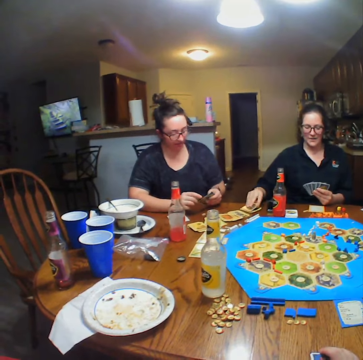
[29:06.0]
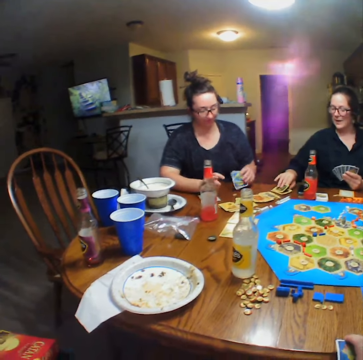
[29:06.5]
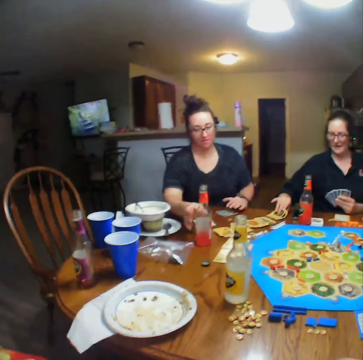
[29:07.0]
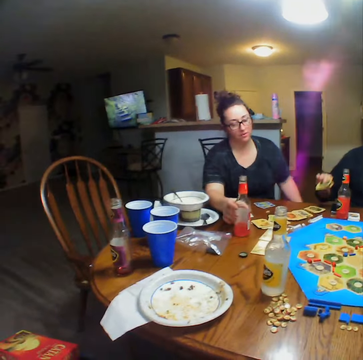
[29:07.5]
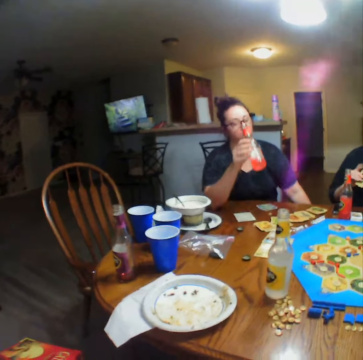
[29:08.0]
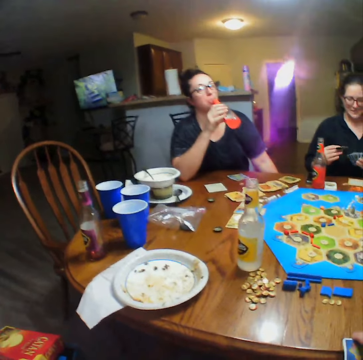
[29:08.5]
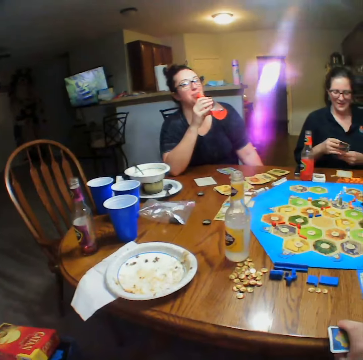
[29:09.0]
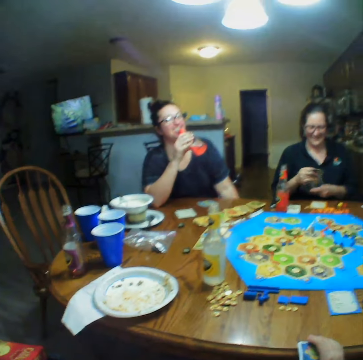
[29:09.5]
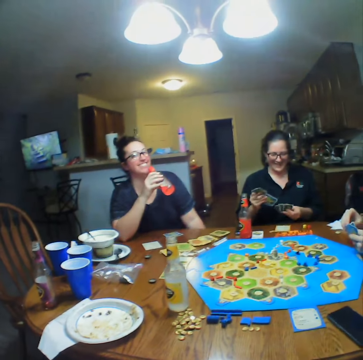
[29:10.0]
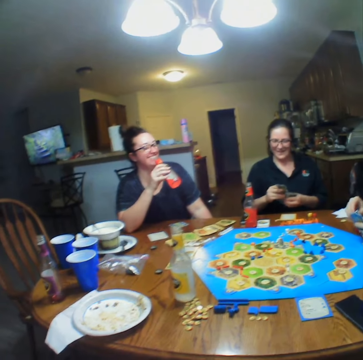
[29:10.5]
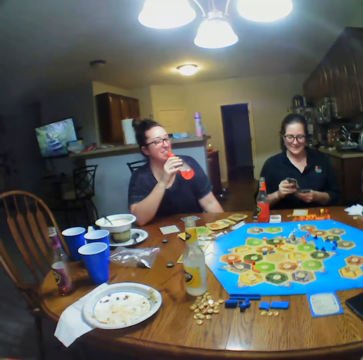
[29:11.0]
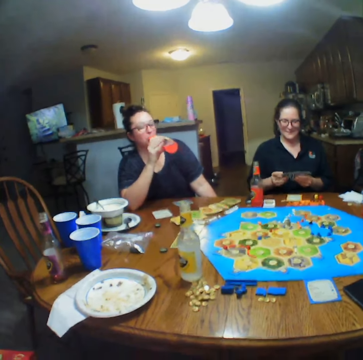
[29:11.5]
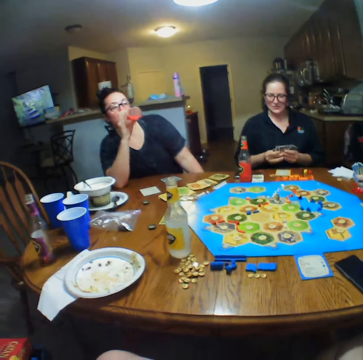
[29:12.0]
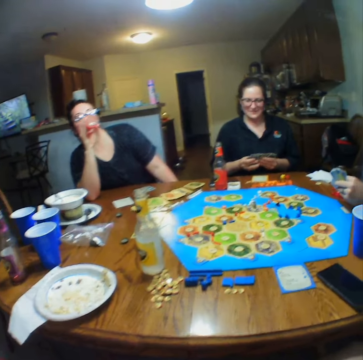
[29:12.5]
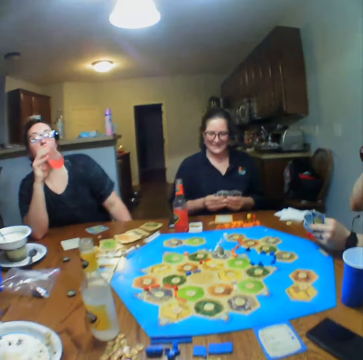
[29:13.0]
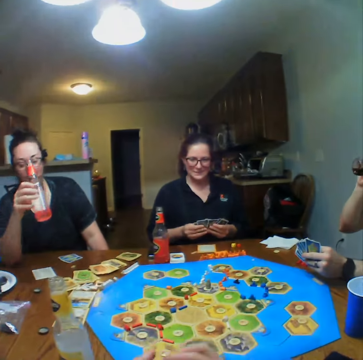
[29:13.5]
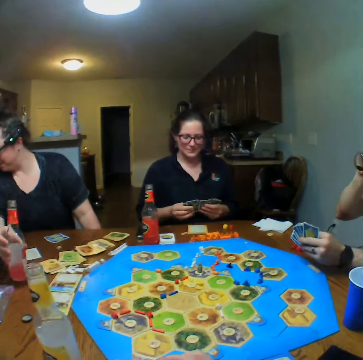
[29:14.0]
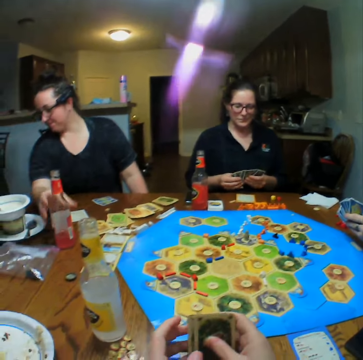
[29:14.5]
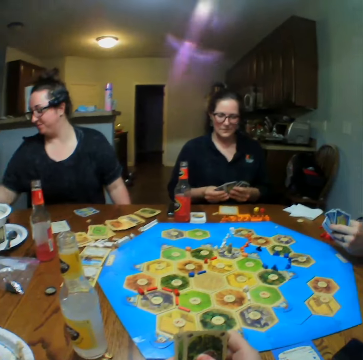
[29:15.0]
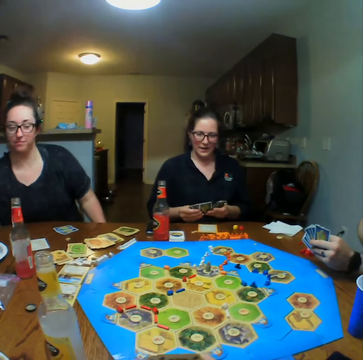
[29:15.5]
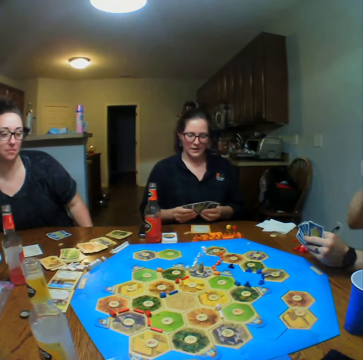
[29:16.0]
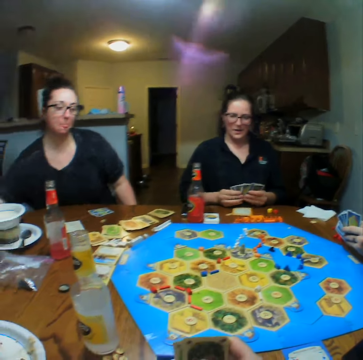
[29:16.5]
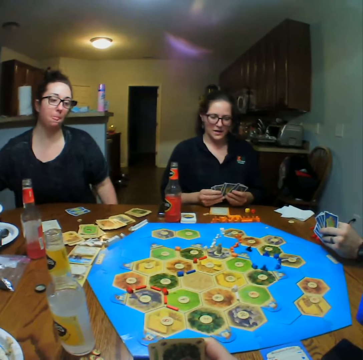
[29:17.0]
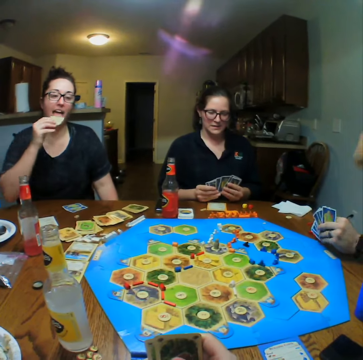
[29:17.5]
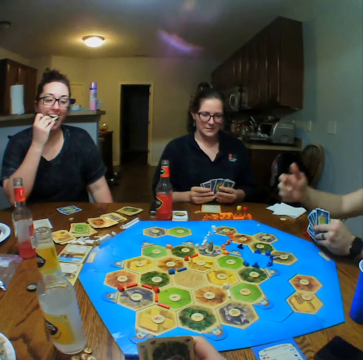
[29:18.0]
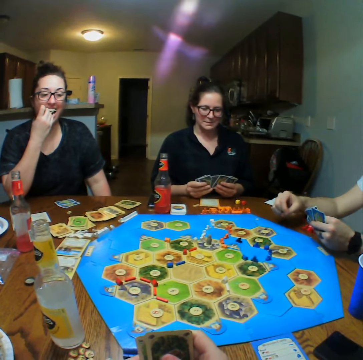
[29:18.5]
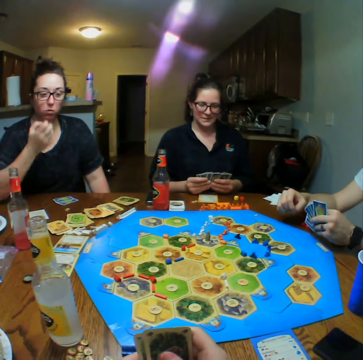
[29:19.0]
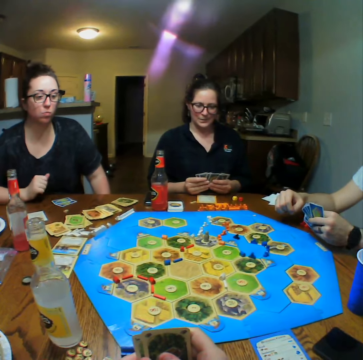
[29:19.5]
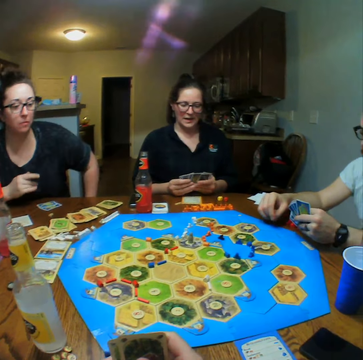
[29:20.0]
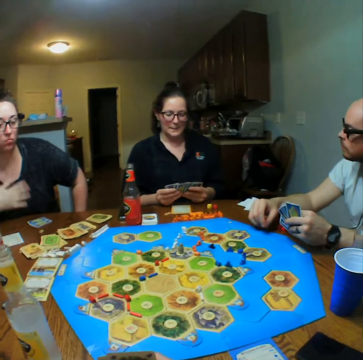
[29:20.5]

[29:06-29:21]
A person takes a card. A lady places down a card. She takes a drink. Another lady looks at the card. The first lady eats food.

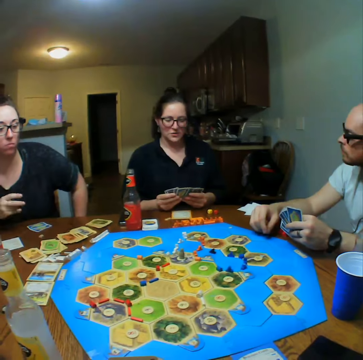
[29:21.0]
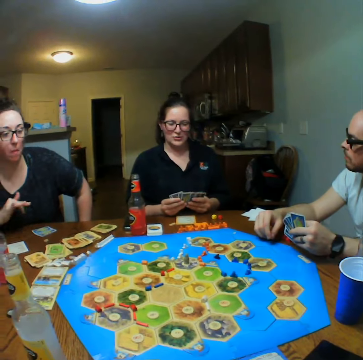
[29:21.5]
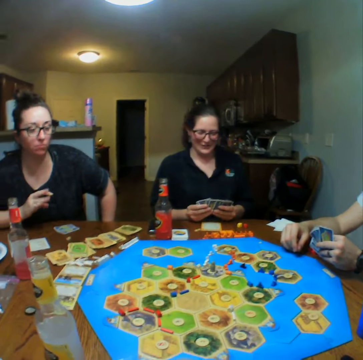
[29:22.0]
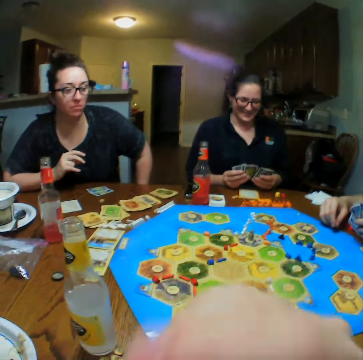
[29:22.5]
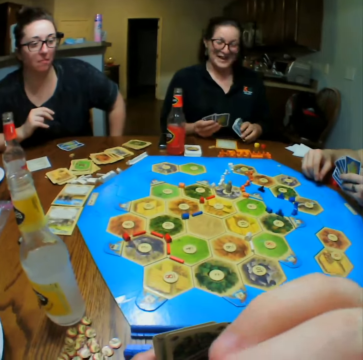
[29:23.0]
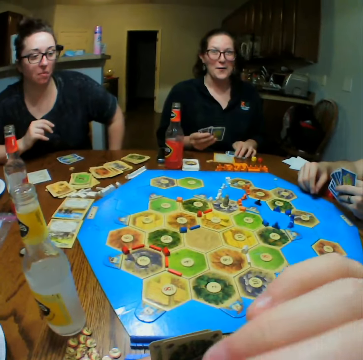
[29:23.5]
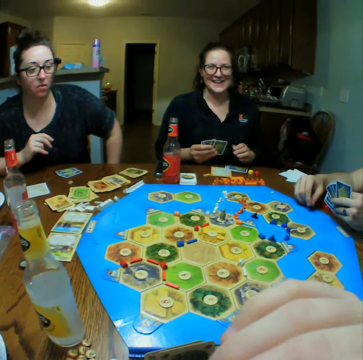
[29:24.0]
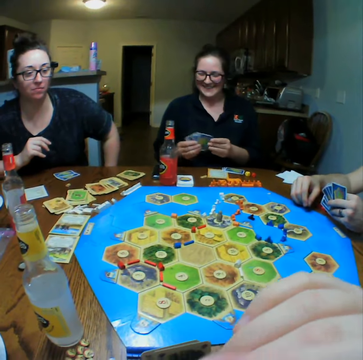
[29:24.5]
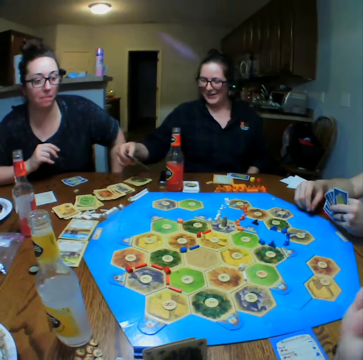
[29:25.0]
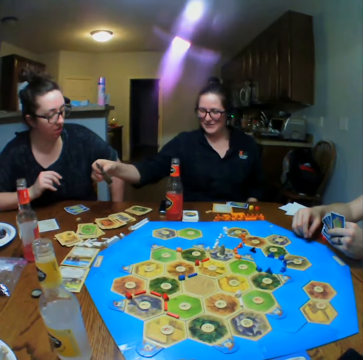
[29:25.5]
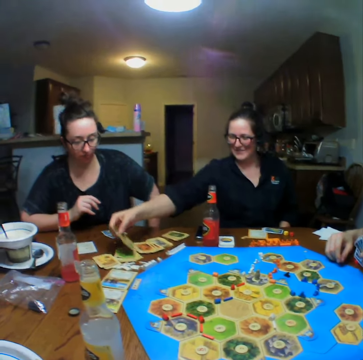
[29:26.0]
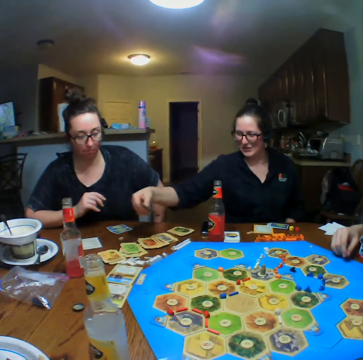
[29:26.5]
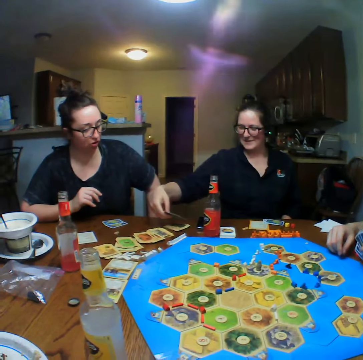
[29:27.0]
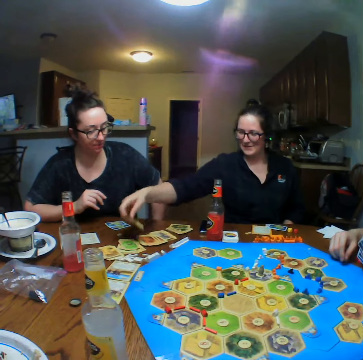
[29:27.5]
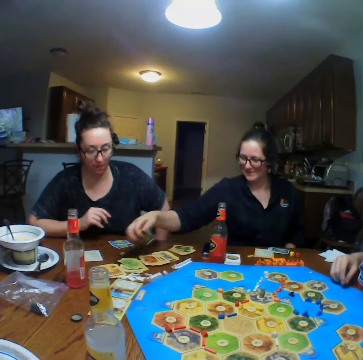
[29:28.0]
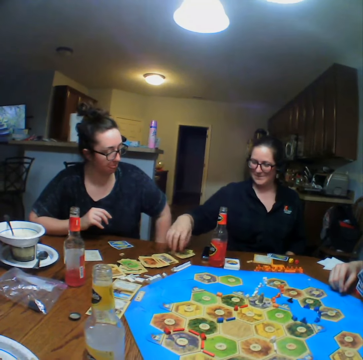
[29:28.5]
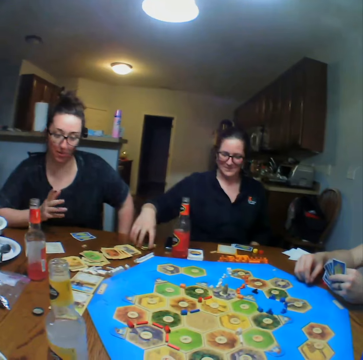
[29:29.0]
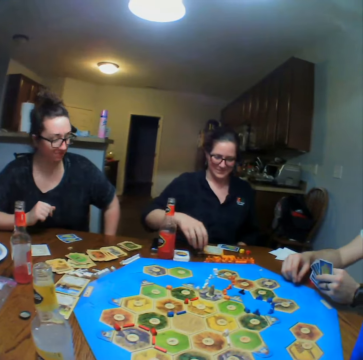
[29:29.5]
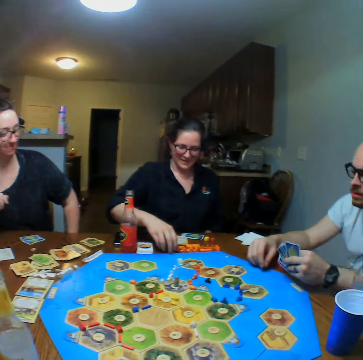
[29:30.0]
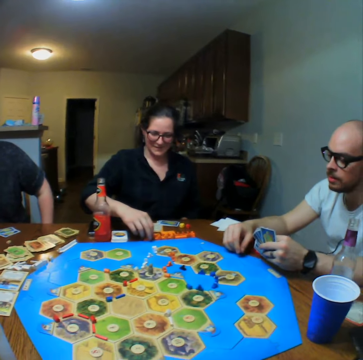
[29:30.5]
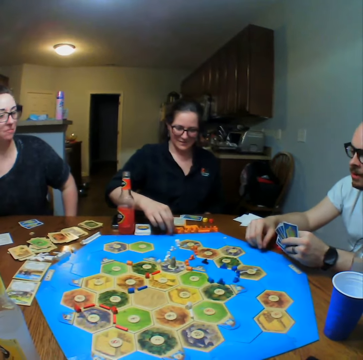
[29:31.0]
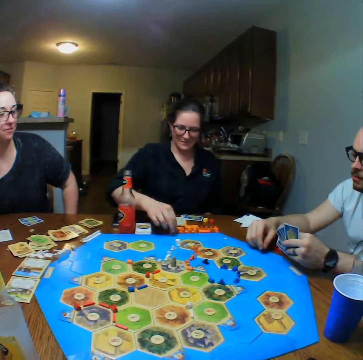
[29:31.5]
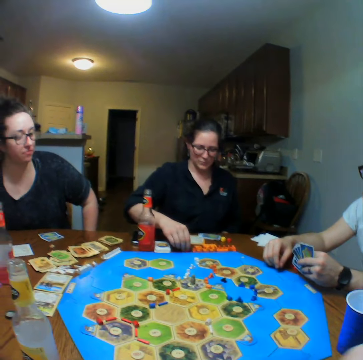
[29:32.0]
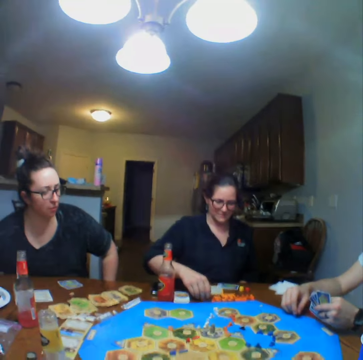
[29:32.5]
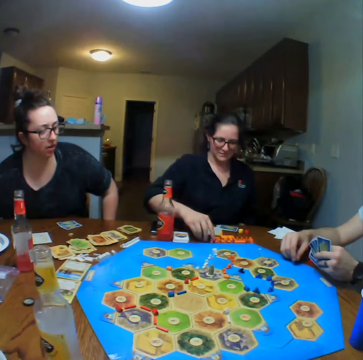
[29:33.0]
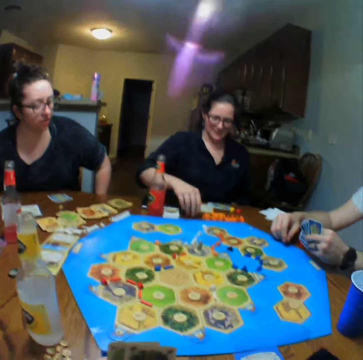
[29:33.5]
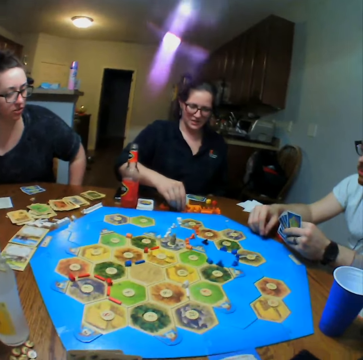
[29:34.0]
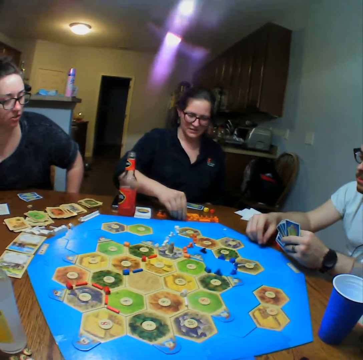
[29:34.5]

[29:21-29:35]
A lady talks. She puts the cards on the table. She plays. She arranges dice on the table.

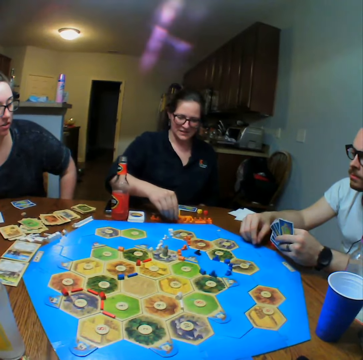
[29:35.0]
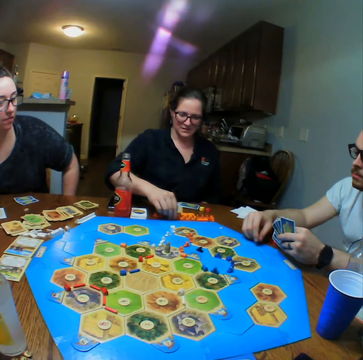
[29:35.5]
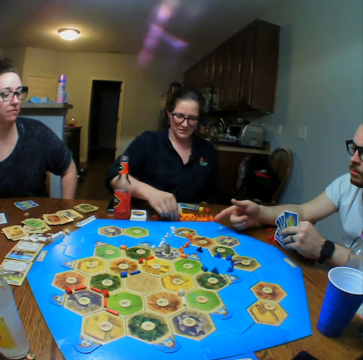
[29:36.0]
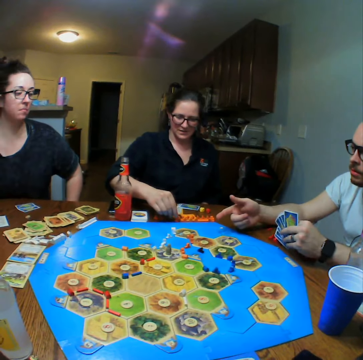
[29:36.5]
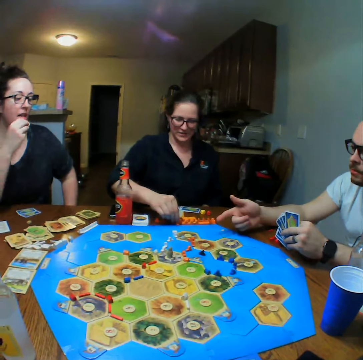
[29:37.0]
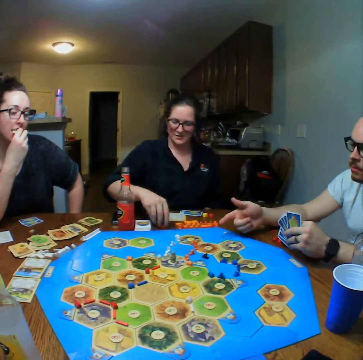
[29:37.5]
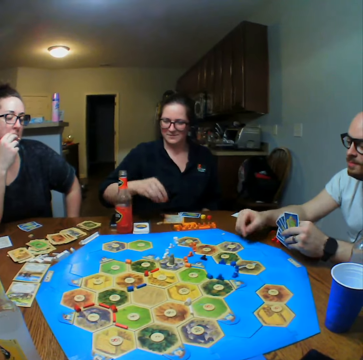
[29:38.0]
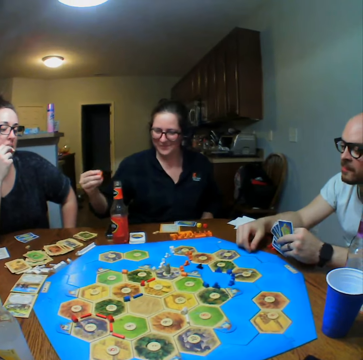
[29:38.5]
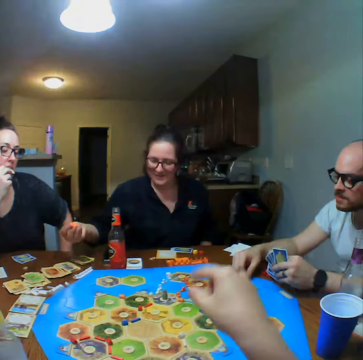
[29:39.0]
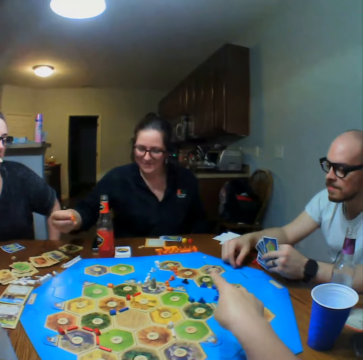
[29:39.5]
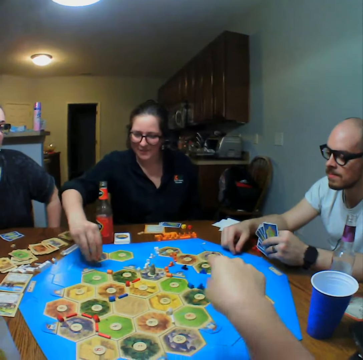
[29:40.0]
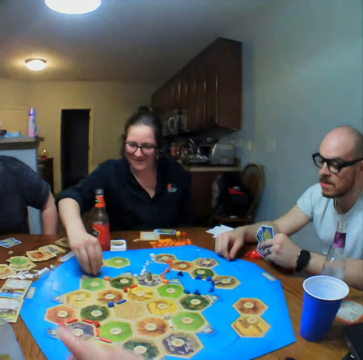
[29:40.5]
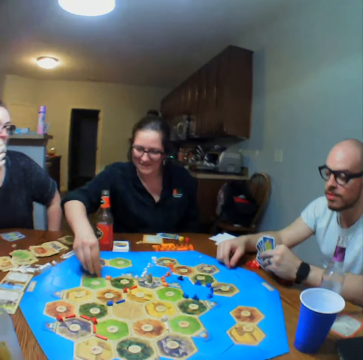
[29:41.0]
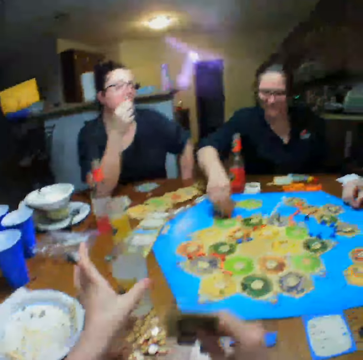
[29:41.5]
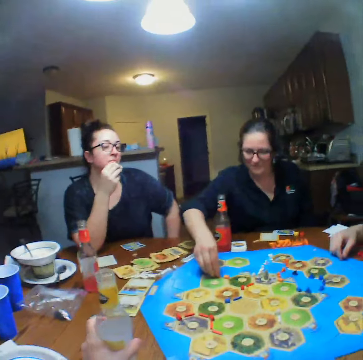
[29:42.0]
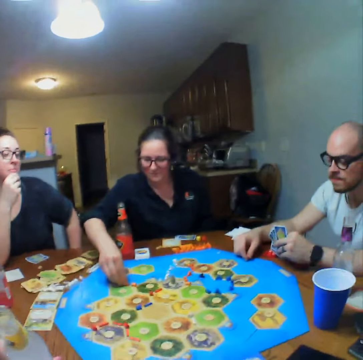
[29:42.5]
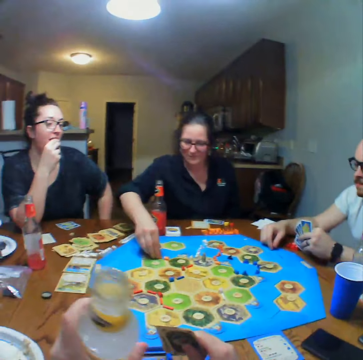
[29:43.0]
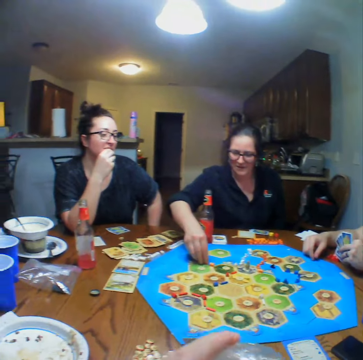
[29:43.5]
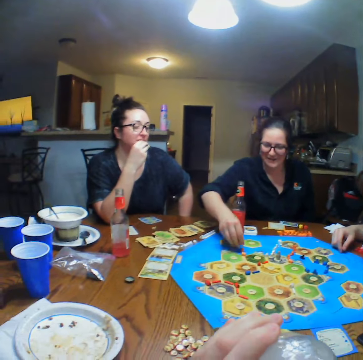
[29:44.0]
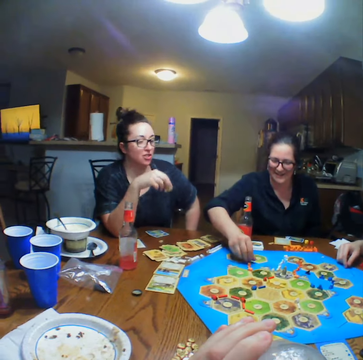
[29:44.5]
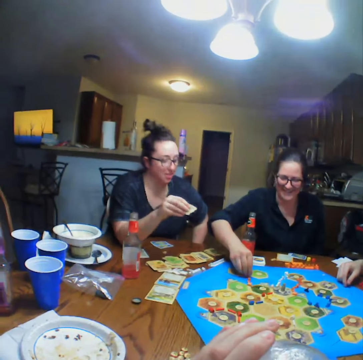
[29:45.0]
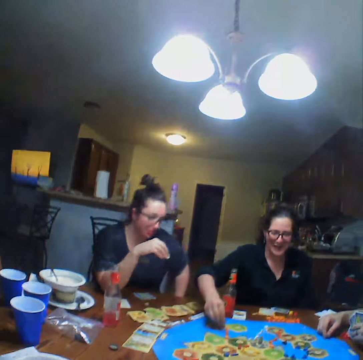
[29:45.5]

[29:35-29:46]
The camera wearer takes a drink.
